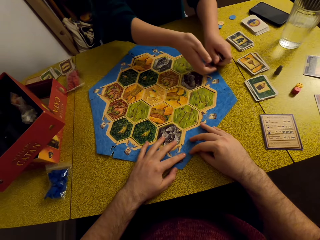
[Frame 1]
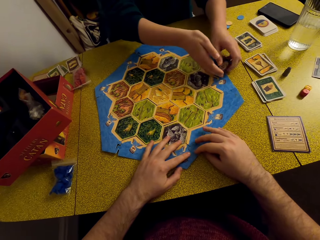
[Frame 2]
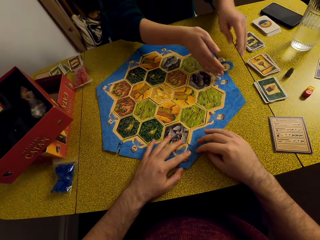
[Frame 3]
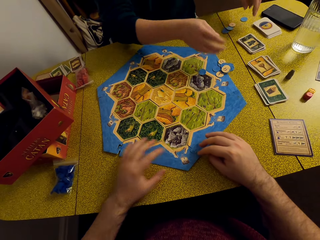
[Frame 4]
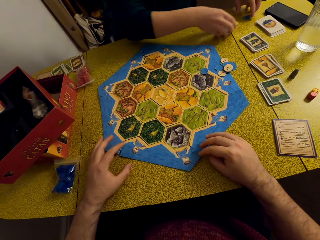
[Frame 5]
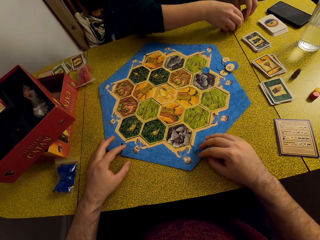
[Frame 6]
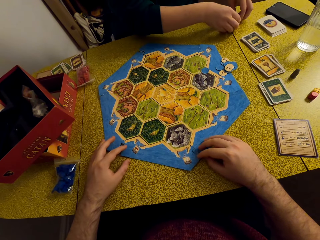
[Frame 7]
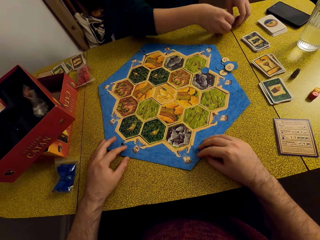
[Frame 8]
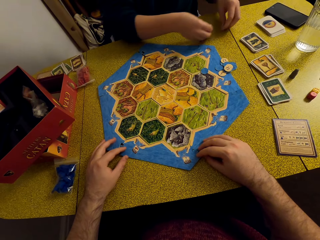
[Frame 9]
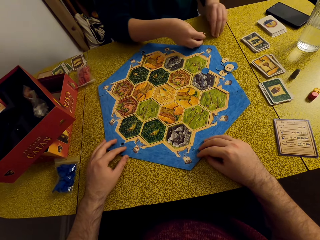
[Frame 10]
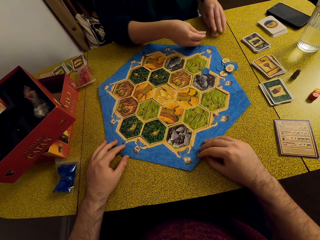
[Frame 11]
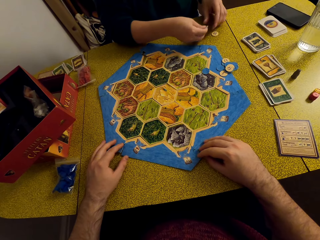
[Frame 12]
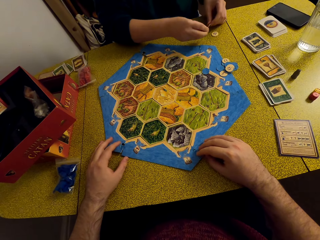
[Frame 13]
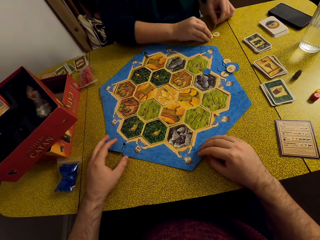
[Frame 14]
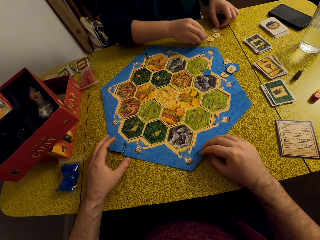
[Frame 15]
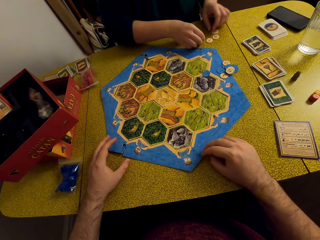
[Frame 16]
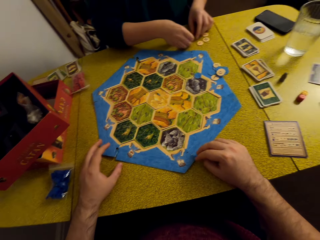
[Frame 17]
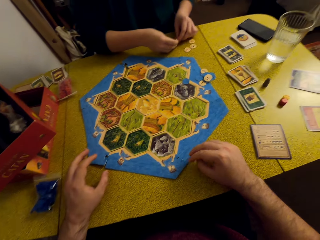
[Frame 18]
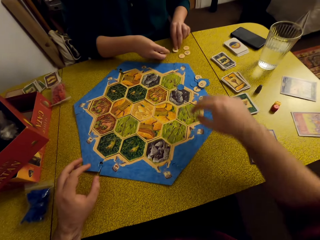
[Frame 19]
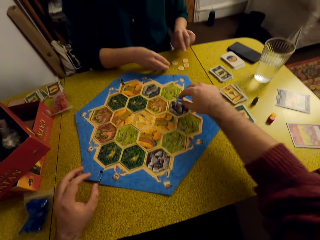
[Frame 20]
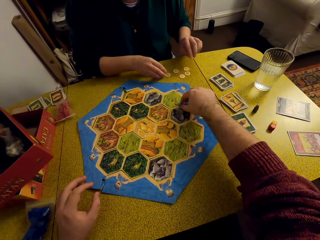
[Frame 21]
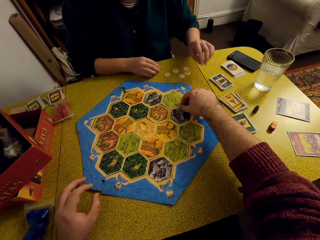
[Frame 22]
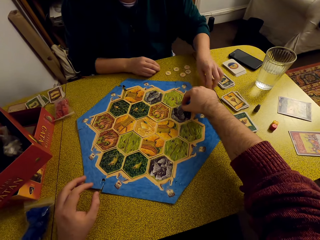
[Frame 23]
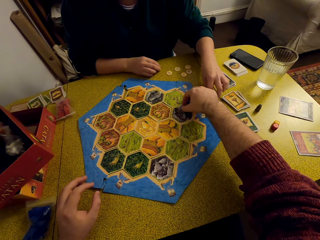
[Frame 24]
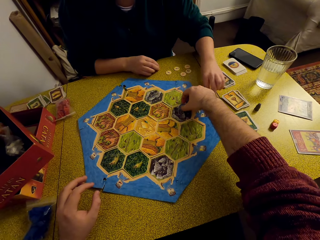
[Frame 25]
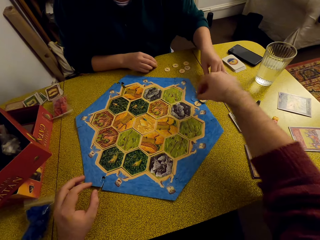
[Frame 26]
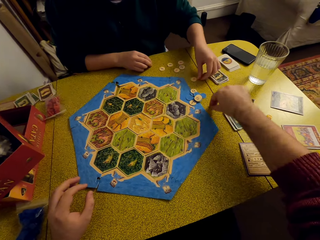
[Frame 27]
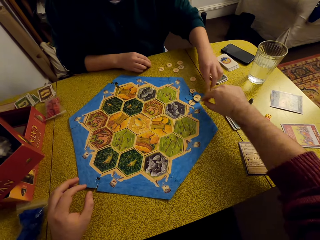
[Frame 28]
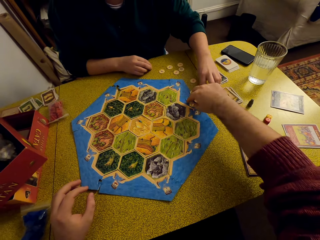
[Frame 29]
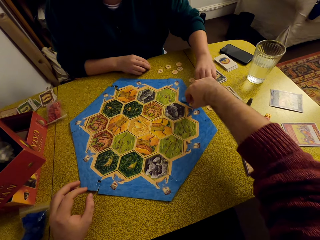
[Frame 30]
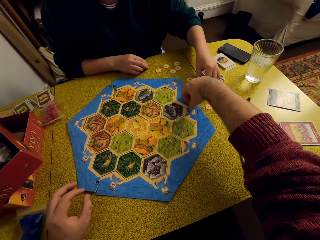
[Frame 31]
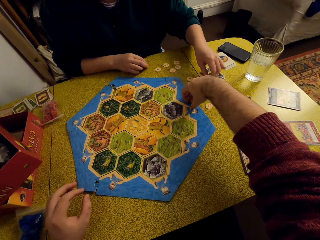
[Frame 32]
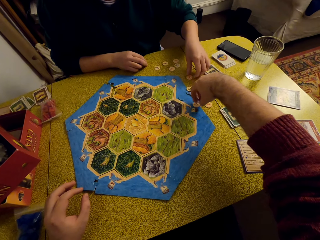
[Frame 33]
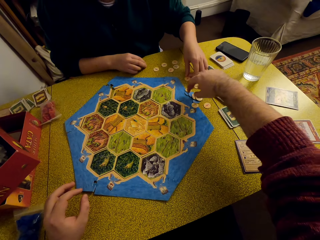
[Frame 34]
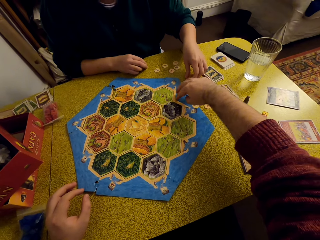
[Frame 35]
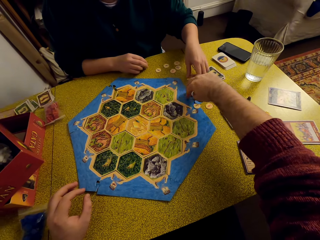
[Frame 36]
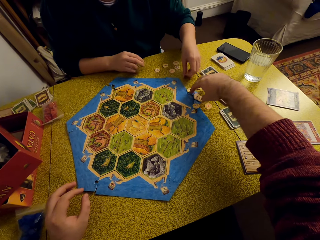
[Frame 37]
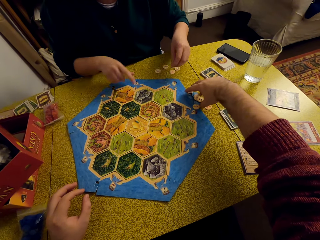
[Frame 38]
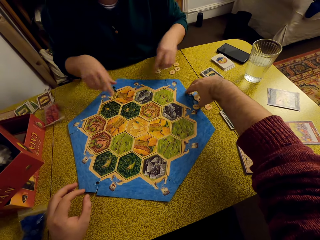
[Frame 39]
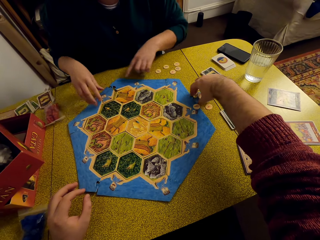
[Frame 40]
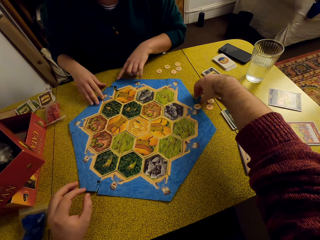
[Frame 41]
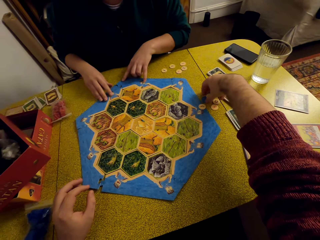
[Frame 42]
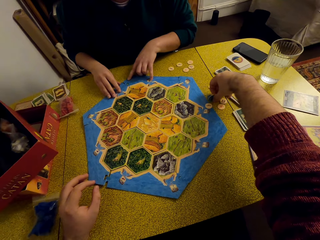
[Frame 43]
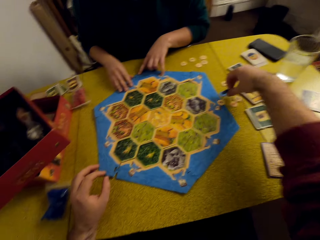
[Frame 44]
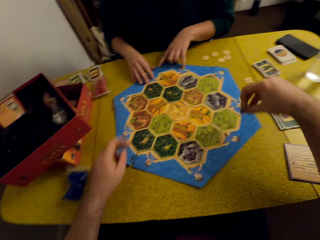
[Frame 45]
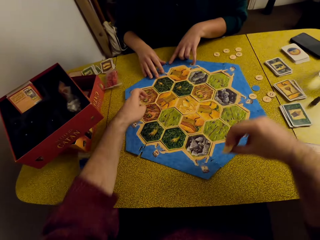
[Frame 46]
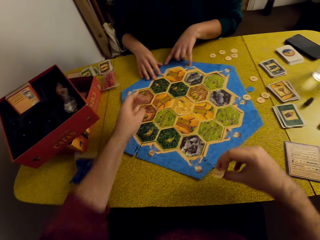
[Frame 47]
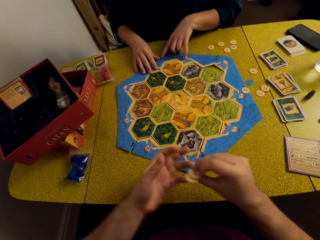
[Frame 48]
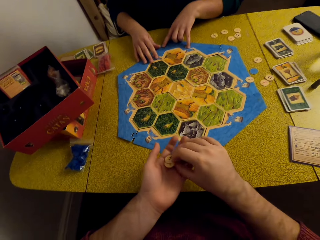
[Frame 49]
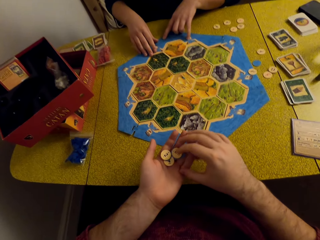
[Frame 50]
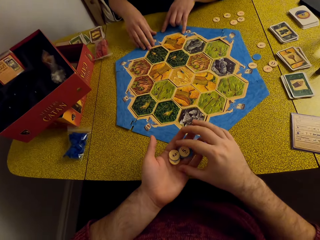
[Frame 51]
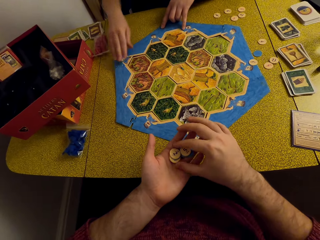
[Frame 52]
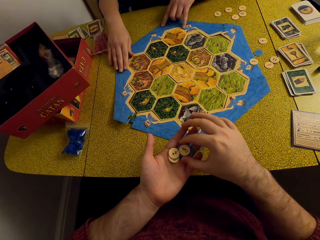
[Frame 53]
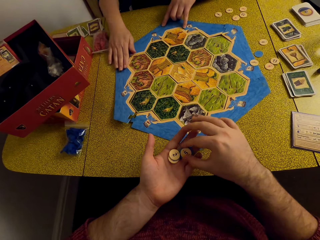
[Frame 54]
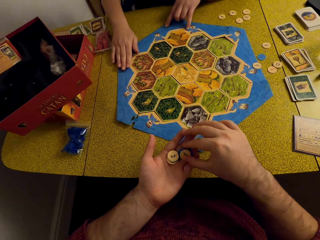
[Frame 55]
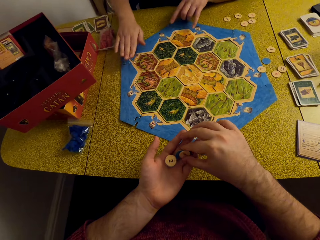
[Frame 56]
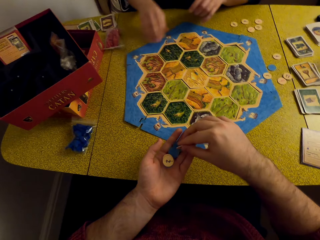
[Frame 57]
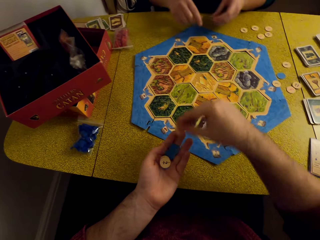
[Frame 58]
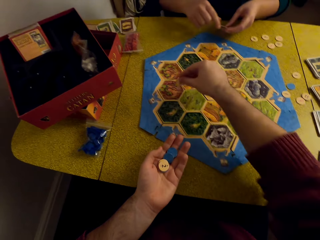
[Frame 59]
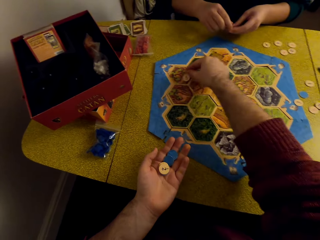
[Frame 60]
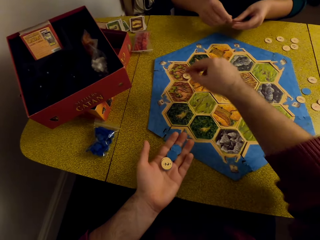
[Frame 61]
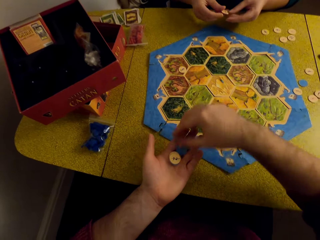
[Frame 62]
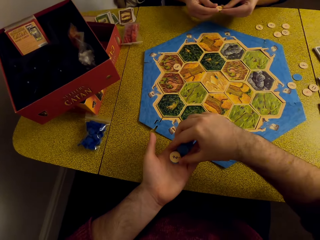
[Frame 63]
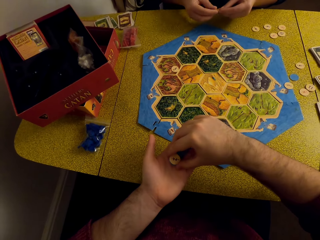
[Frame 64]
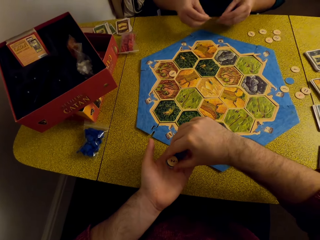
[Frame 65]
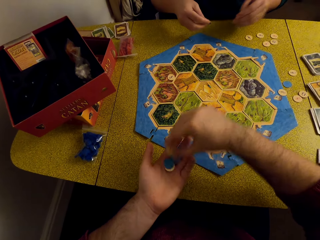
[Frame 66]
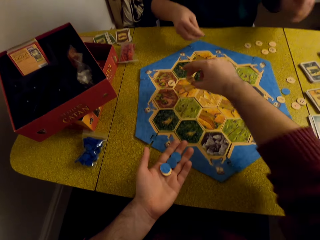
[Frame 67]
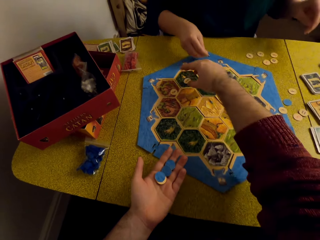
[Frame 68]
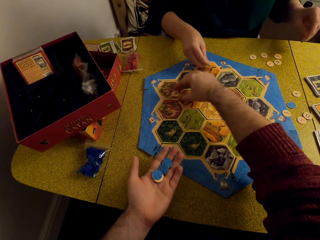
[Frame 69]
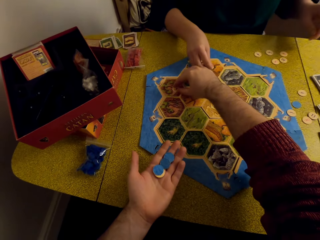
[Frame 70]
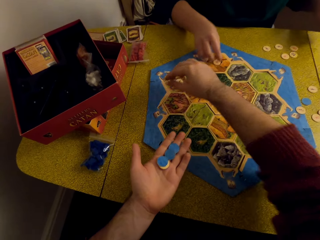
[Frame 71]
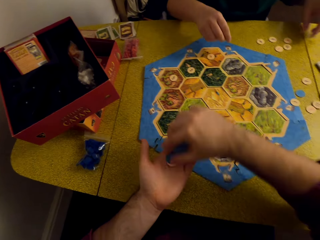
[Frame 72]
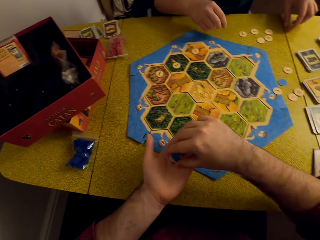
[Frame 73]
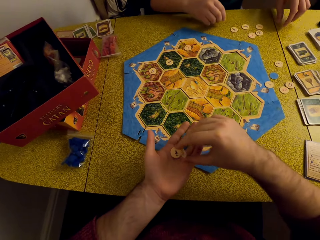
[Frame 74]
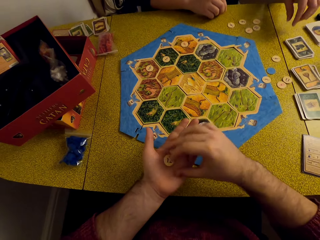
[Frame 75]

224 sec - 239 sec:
The camera wearer places the pieces on the board. He moves the piece towards the board. He arranges the pieces on the table. He talks to a woman. He removes the pieces from the board. He picks up the number tokens on the table. He talks to the woman. He places the pieces in his left hand. He places the number tokens on the board. He arranges the pieces on the board. The woman places the number tokens on the board.

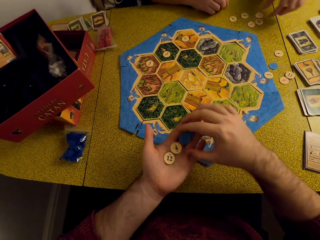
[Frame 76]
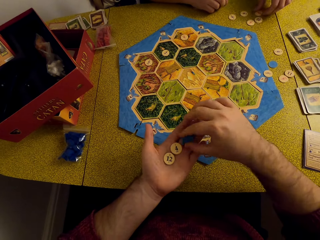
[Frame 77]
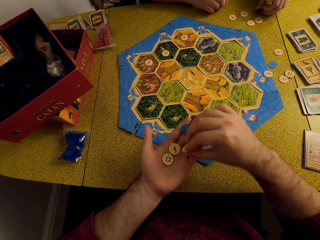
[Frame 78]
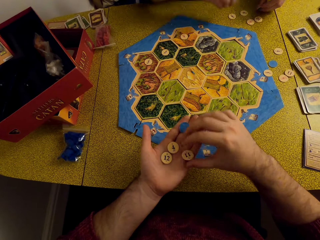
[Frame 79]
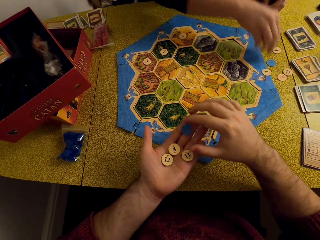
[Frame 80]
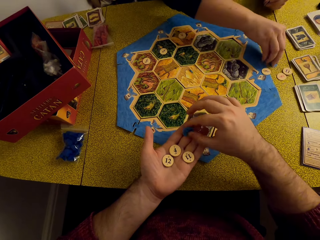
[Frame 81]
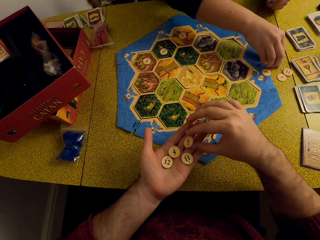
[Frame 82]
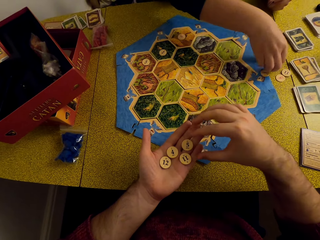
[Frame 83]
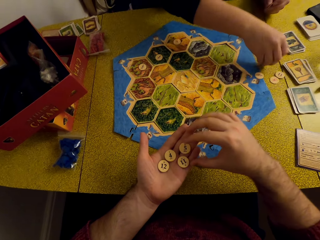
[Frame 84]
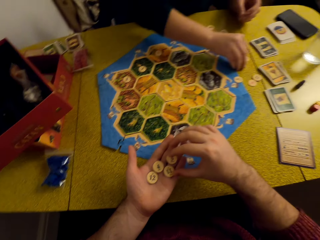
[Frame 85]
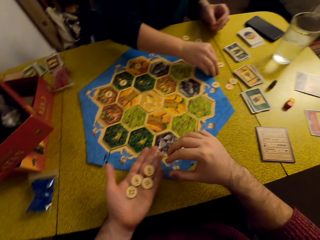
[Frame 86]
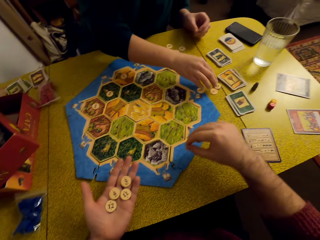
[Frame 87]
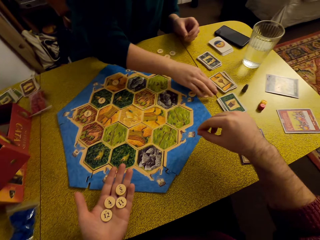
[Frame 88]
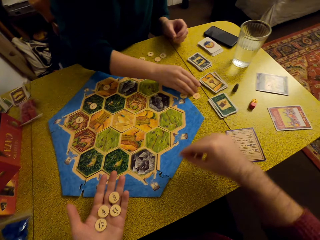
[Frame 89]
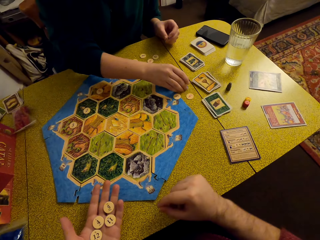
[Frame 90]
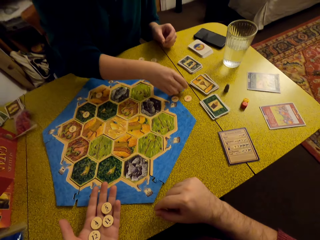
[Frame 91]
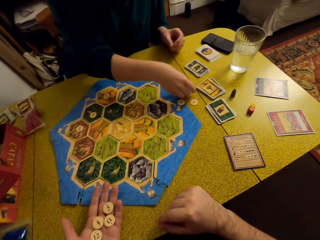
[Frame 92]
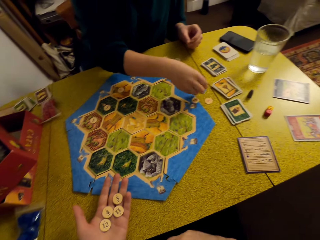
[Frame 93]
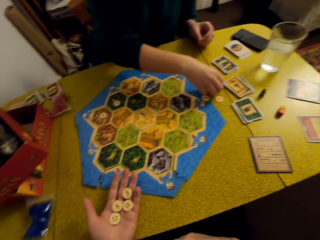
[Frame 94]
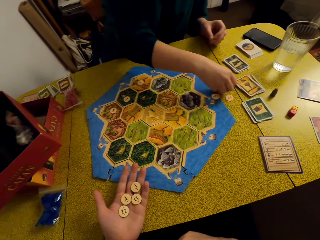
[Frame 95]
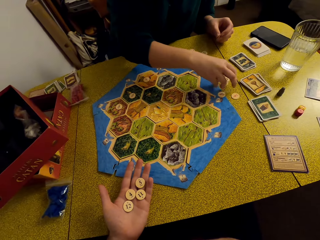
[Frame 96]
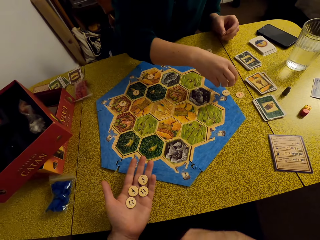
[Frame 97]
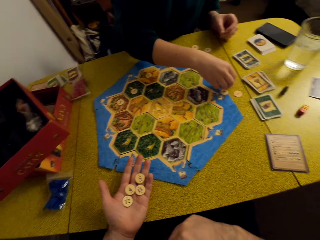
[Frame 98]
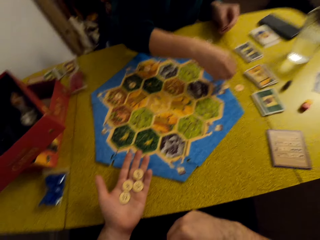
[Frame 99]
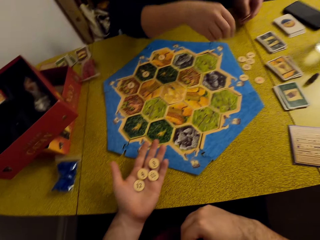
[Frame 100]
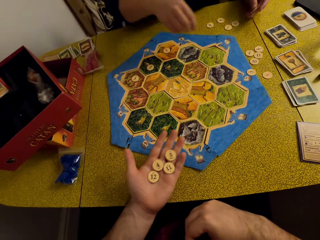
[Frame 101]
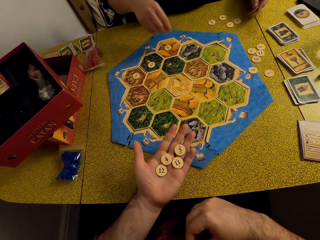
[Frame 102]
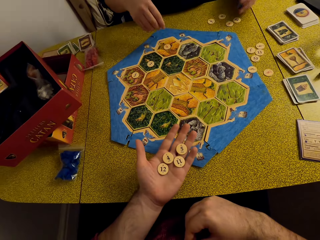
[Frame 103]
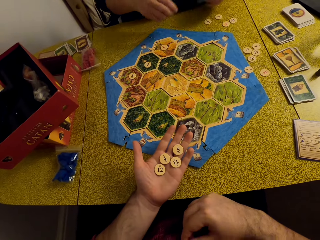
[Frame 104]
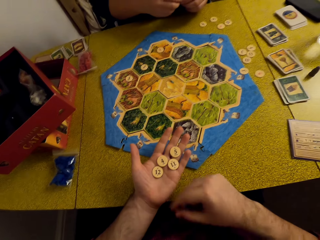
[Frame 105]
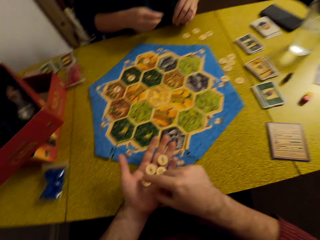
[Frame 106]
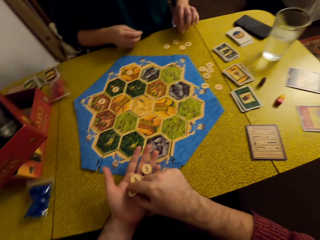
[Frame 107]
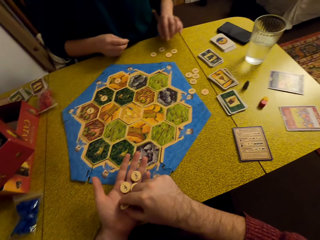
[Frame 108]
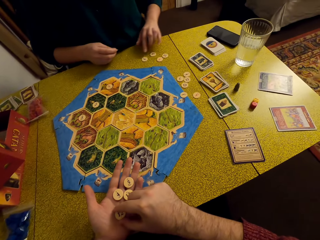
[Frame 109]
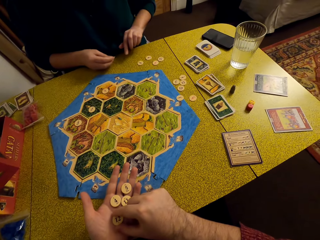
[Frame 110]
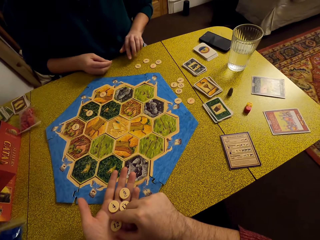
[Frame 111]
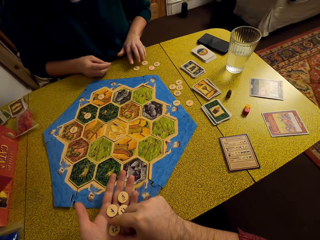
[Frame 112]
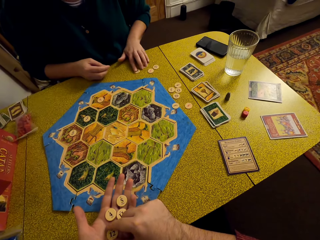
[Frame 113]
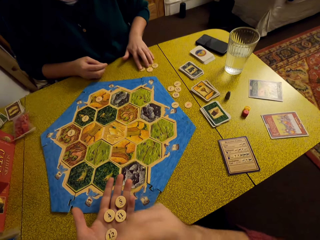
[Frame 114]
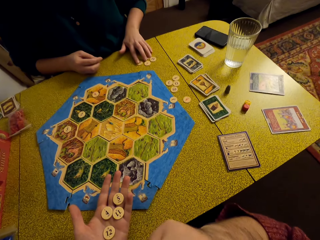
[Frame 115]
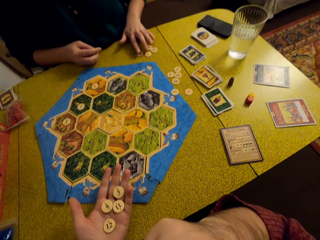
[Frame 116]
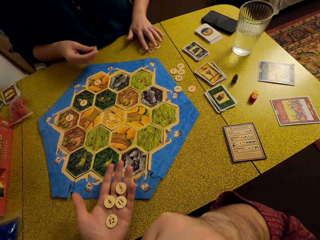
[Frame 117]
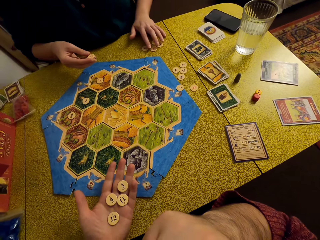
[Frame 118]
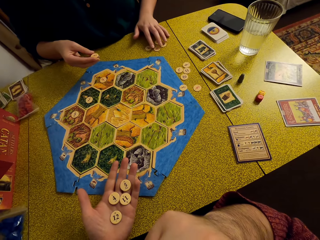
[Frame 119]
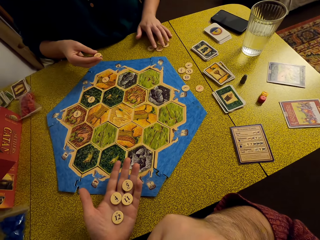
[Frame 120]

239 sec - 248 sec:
The camera wearer inspects the pieces in his hand. A woman inspects the pieces on the table. The camera wearer talks to the woman.
